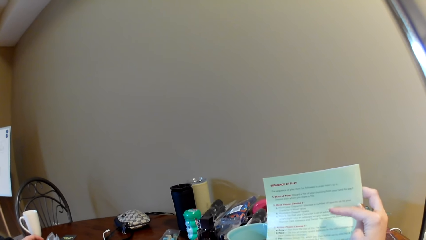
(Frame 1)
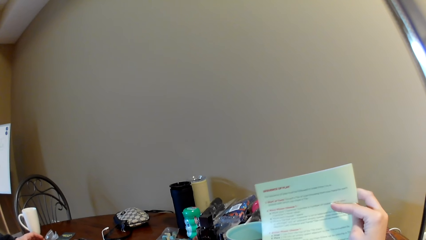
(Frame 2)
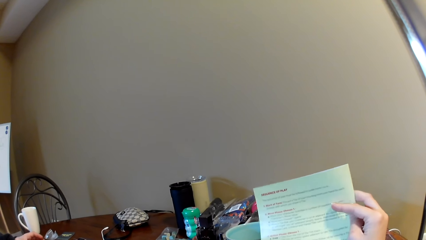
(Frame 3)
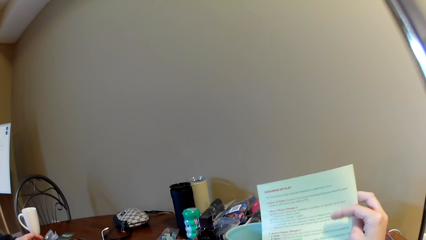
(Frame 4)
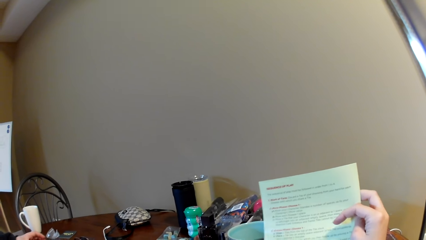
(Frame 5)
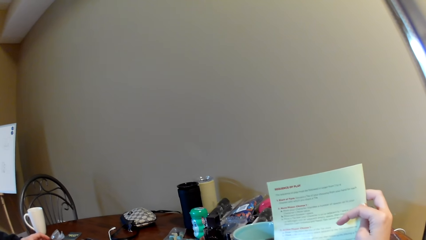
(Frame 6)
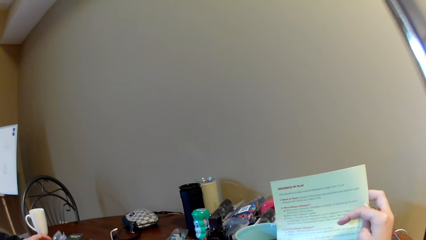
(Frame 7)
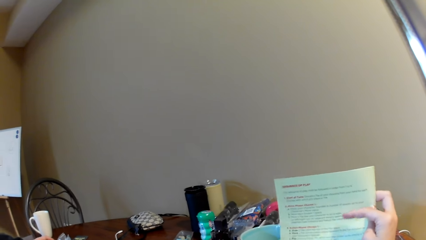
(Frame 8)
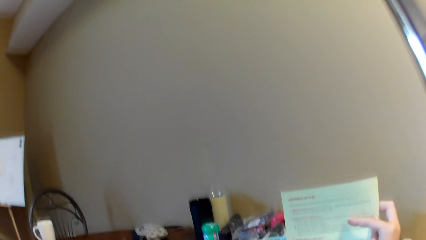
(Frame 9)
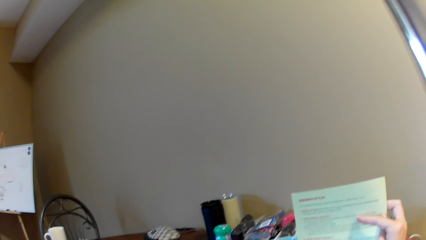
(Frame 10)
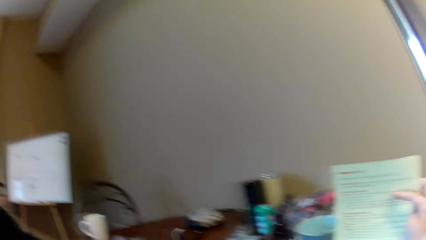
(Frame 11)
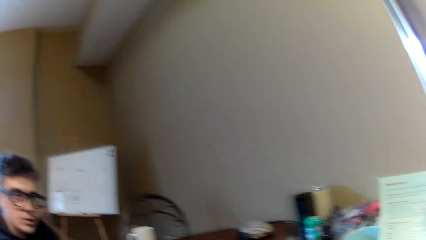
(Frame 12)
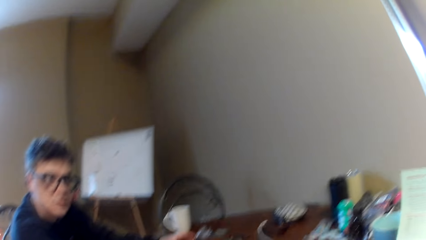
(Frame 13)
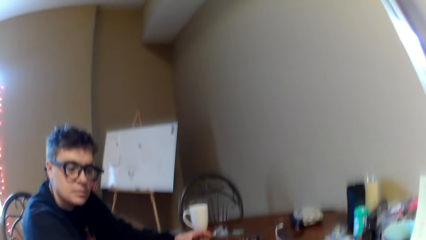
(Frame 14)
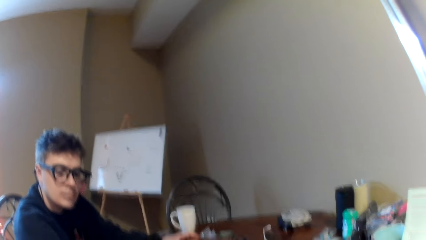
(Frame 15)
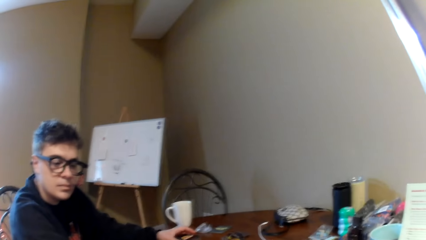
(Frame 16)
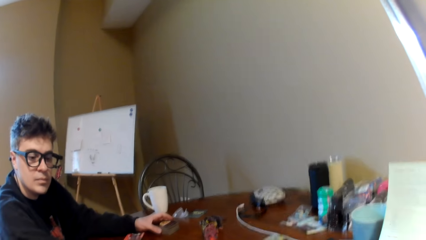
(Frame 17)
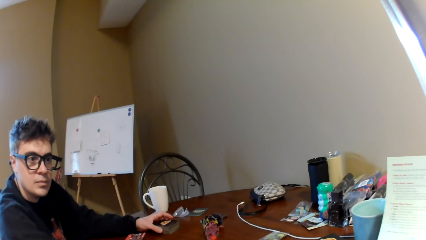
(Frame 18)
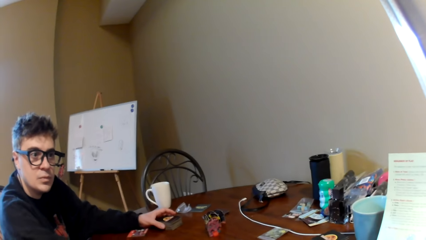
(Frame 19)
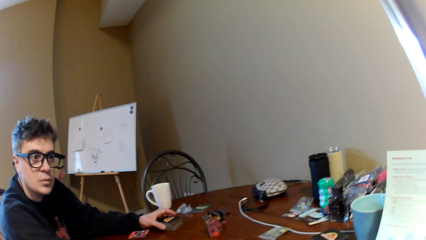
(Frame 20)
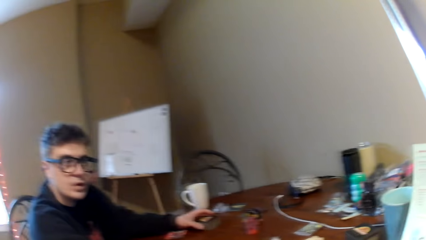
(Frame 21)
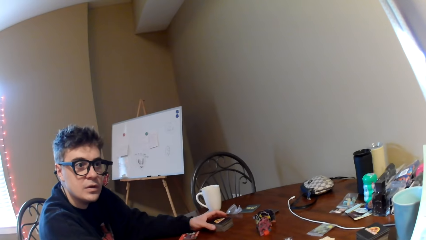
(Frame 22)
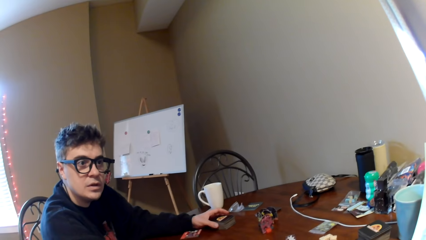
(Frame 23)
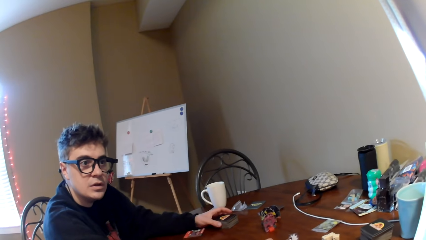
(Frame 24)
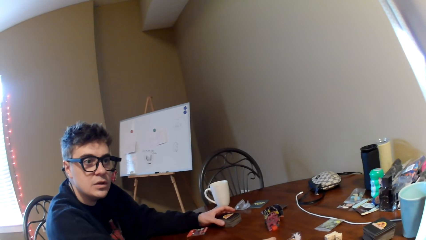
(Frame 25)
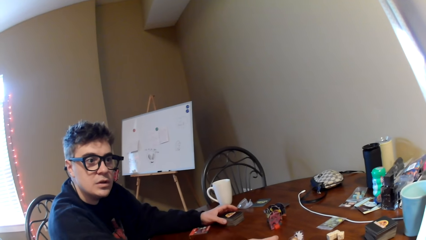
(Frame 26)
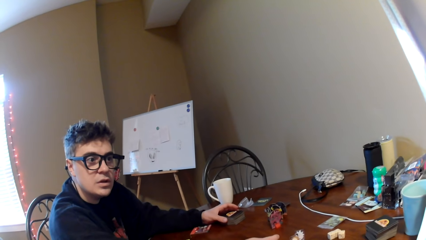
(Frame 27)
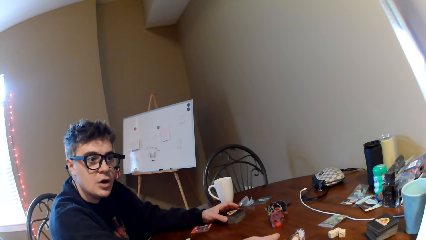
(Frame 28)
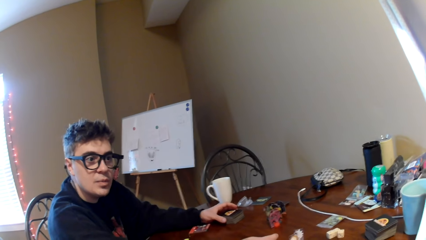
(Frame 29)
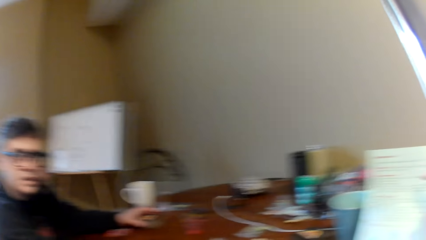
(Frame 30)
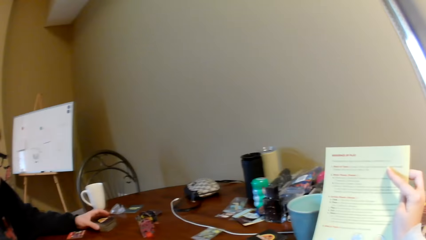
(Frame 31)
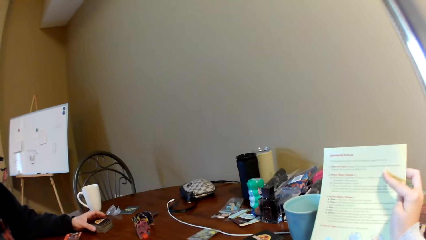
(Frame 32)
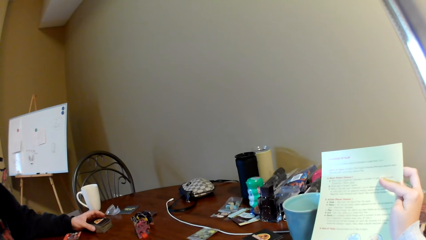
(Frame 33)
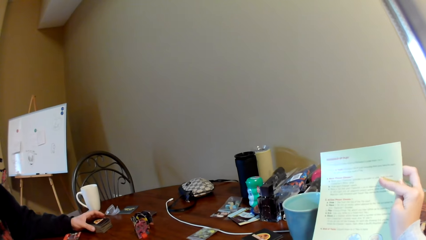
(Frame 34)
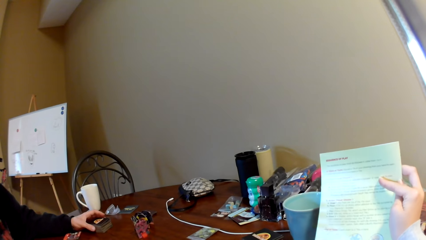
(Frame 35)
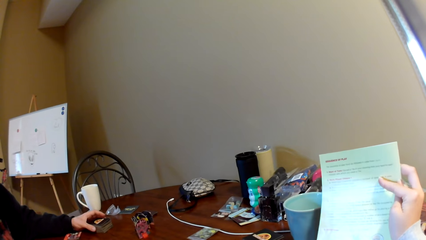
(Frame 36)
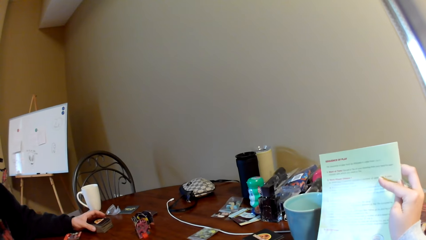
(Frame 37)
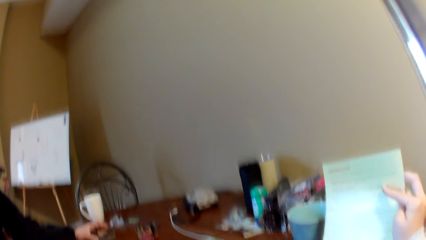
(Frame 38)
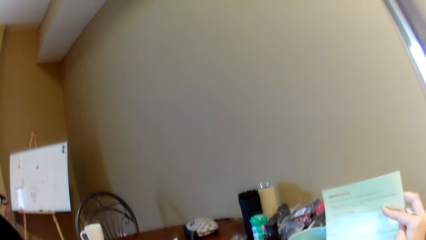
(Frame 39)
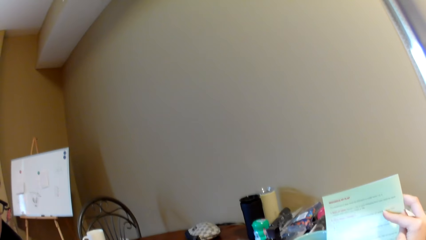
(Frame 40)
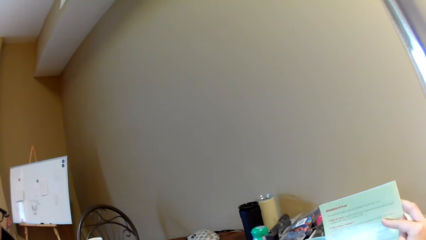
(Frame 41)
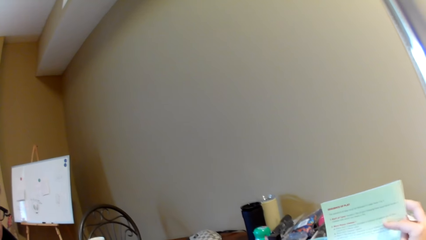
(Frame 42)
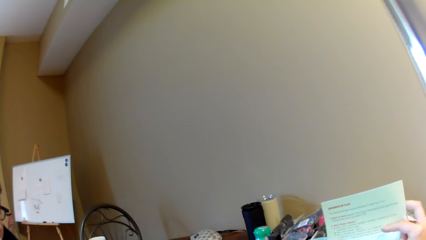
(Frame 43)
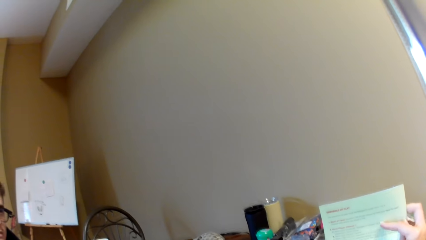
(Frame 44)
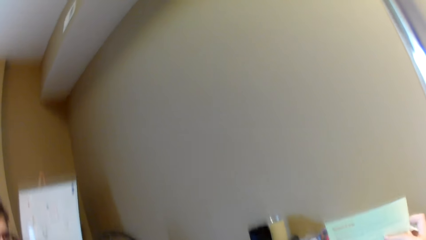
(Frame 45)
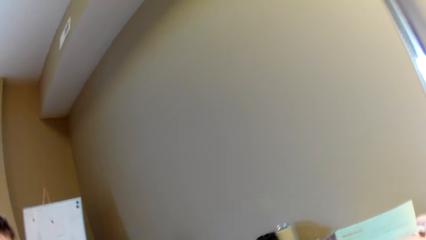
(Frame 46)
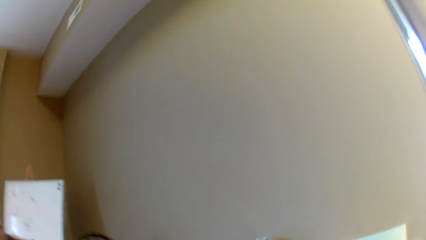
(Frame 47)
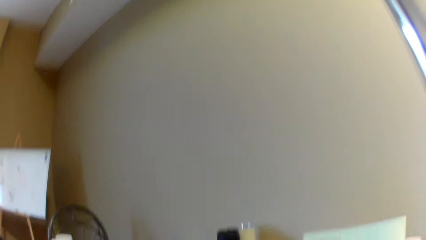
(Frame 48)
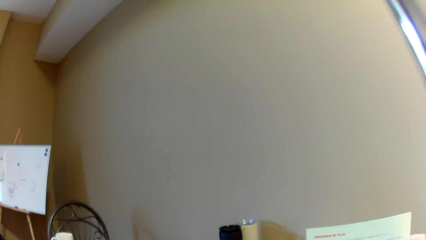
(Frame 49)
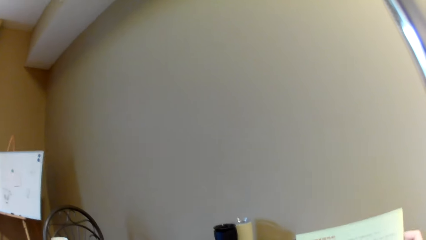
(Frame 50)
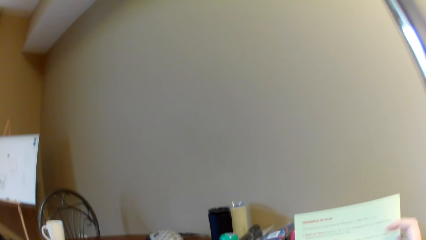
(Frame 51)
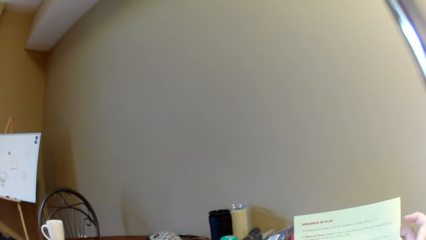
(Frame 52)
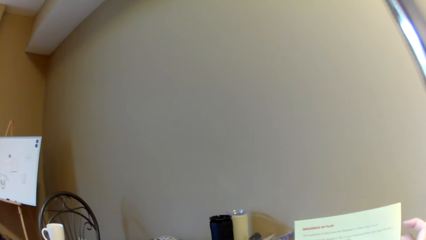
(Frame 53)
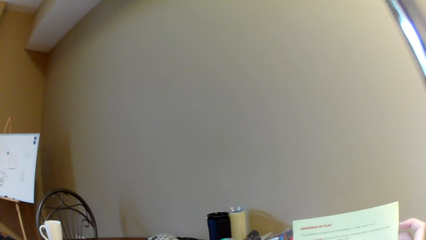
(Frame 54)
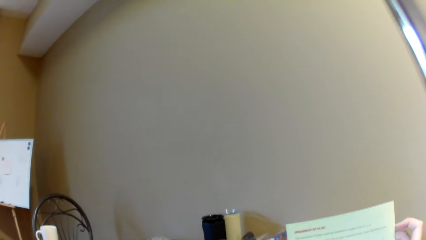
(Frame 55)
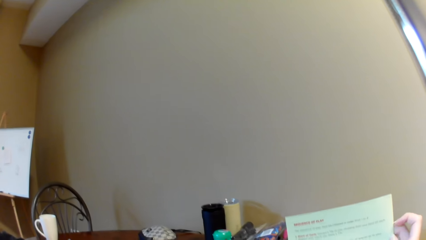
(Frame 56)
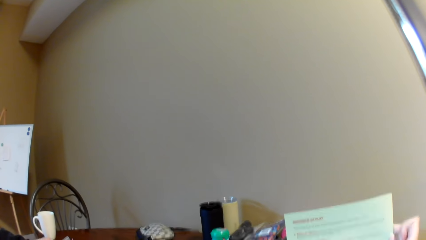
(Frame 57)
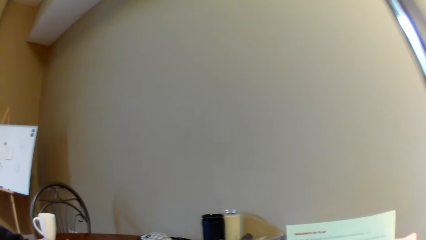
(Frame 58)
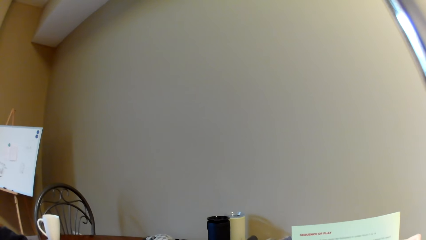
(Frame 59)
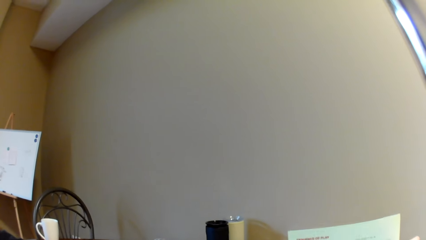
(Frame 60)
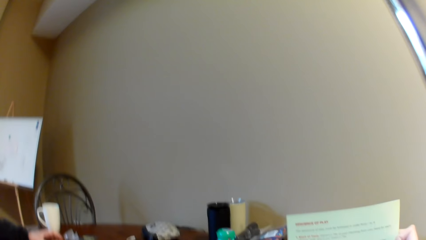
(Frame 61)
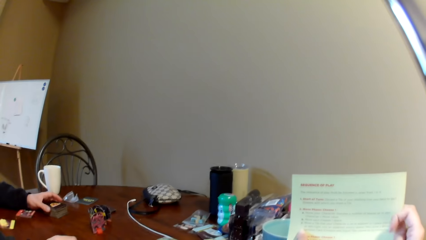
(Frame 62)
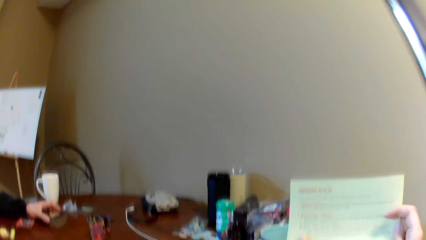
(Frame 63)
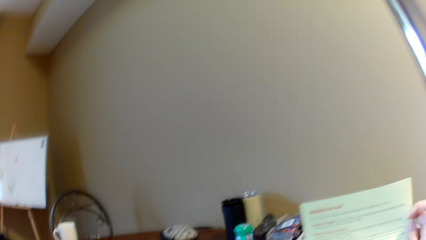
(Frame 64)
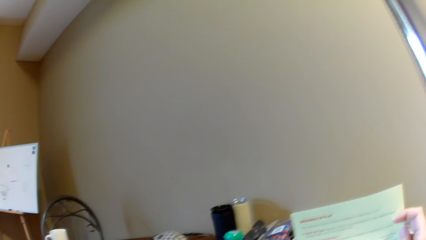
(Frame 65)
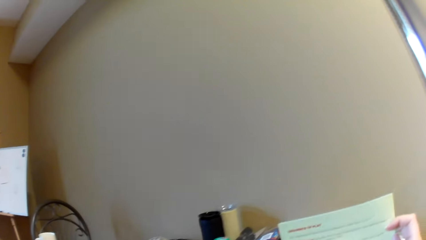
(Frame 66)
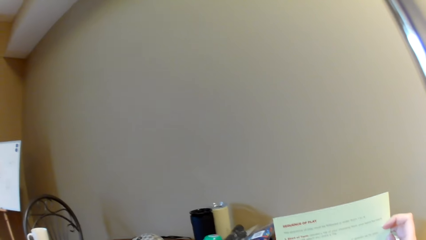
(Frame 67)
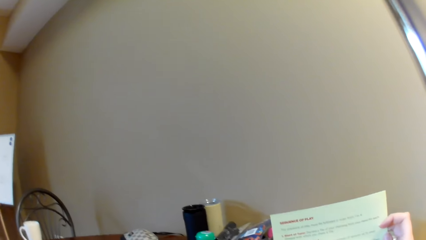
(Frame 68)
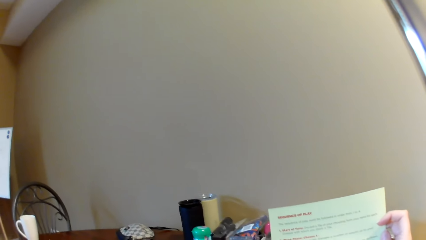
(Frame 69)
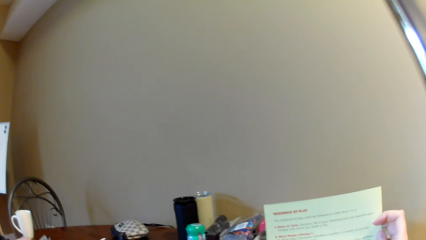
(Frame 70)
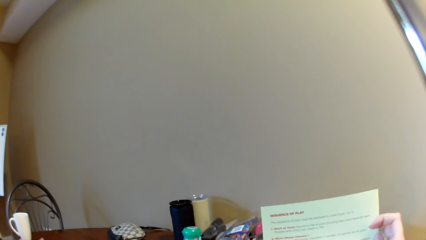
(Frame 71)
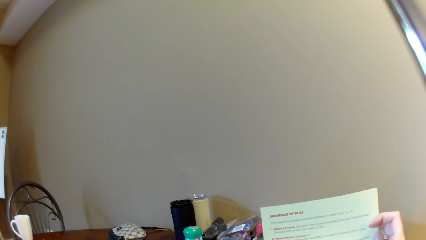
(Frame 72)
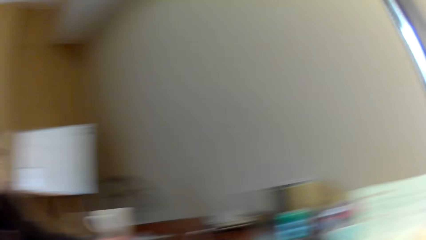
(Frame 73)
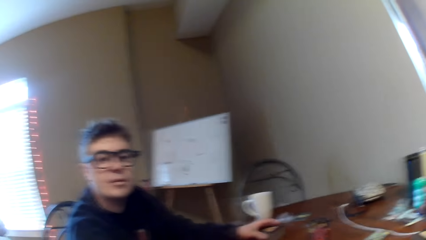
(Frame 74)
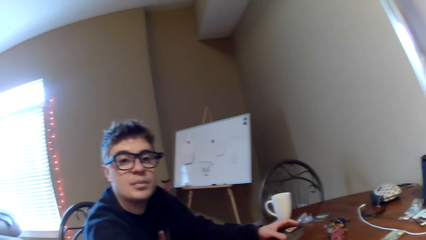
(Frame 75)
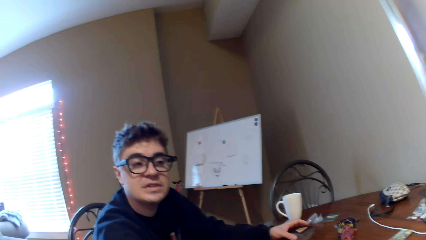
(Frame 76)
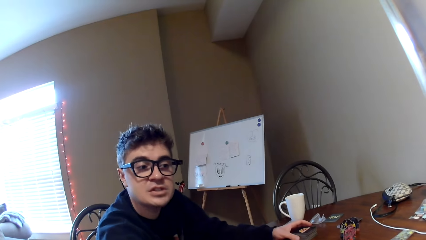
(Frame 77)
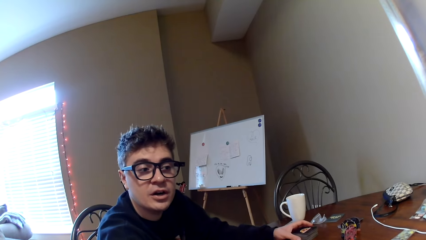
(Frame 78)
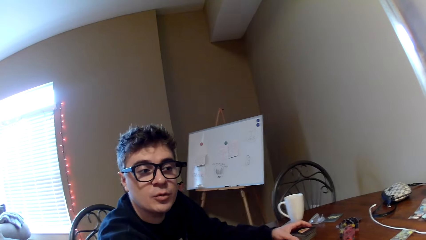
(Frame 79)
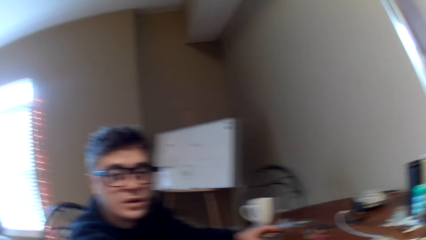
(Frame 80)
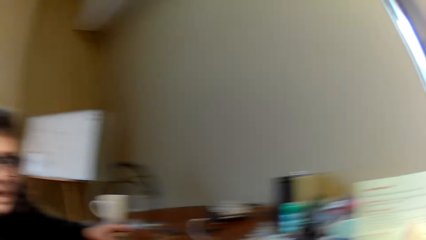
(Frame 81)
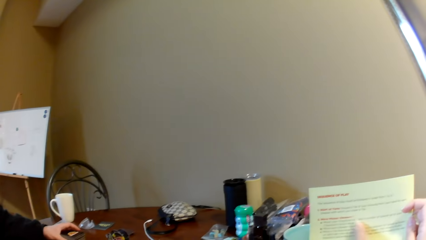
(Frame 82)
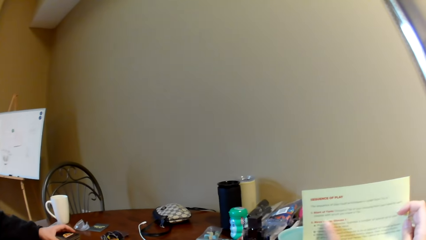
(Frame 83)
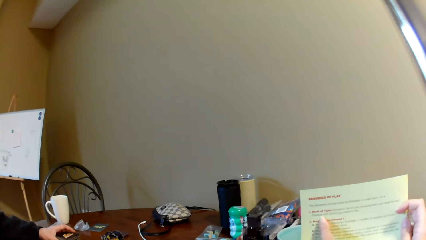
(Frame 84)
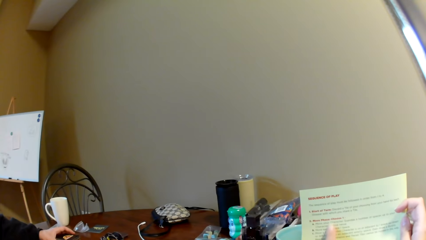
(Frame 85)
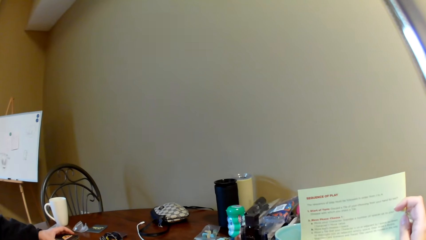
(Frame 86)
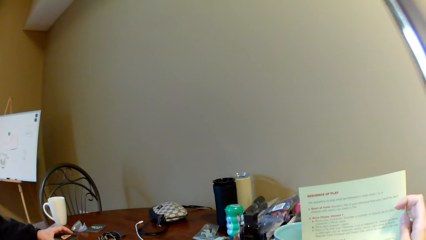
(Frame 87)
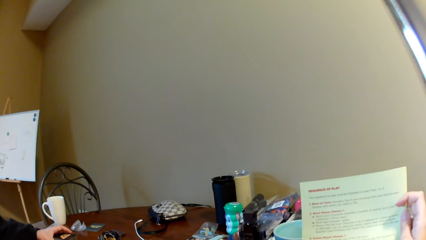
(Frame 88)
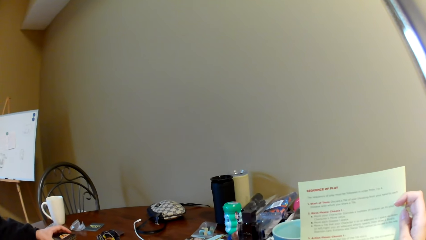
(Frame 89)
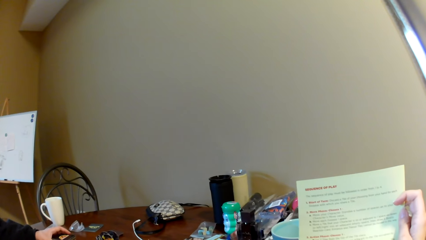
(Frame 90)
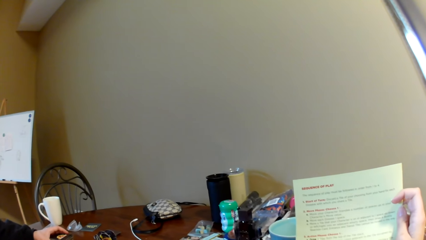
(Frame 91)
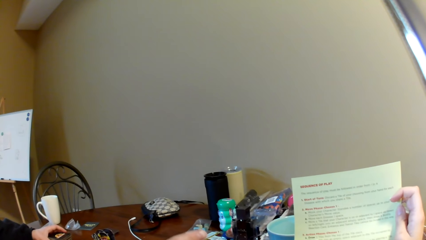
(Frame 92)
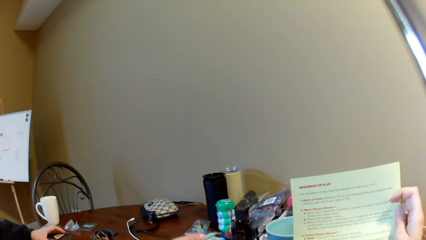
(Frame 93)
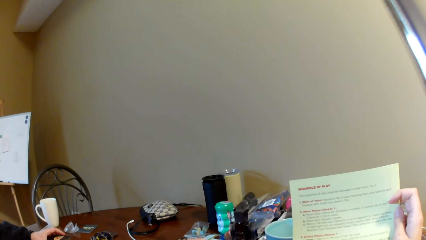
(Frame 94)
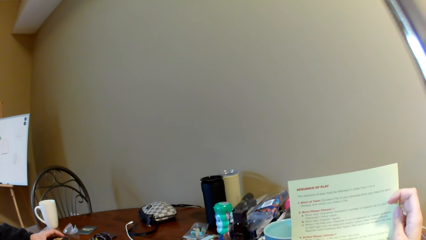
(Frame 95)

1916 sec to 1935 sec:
The camera wearer looks at a man. The man converses with the camera wearer. The camera wearer reads the magazine. The man converses with the camera wearer. The man looks at the book. The camera wearer reads the magazine.
